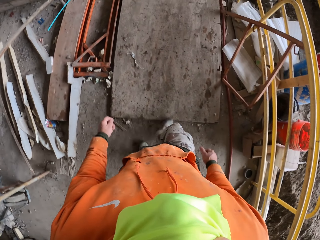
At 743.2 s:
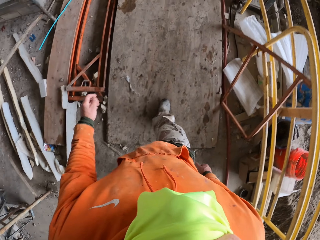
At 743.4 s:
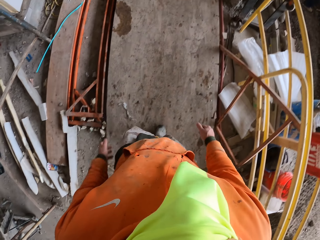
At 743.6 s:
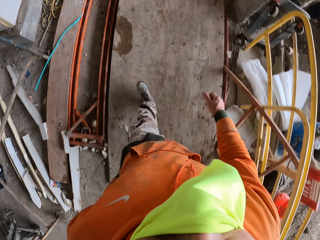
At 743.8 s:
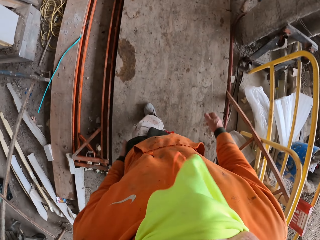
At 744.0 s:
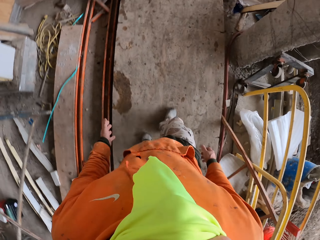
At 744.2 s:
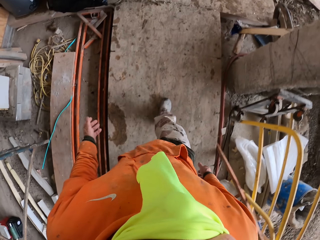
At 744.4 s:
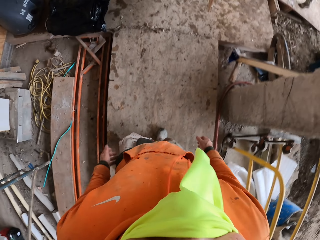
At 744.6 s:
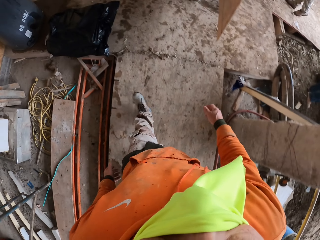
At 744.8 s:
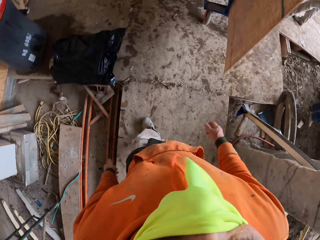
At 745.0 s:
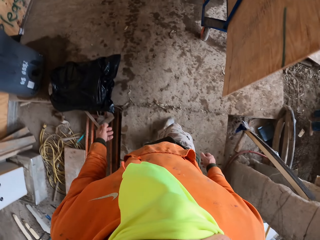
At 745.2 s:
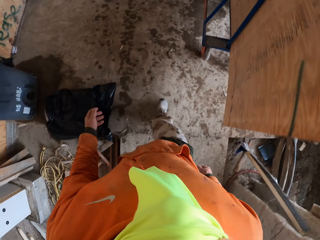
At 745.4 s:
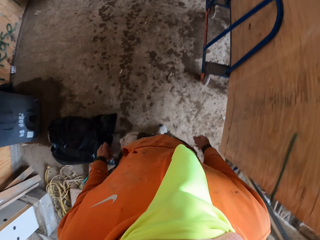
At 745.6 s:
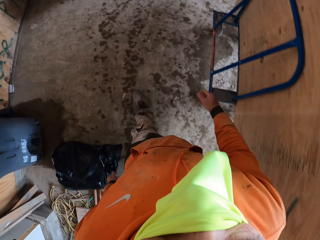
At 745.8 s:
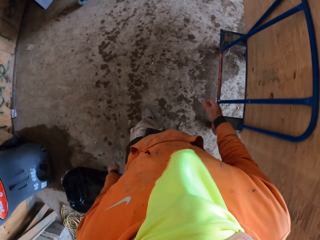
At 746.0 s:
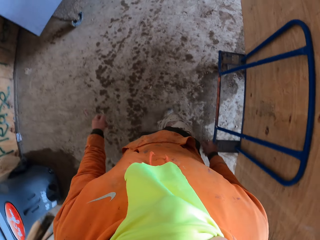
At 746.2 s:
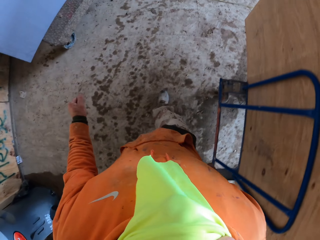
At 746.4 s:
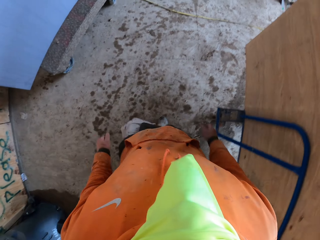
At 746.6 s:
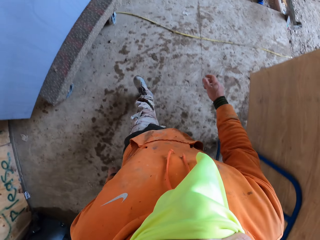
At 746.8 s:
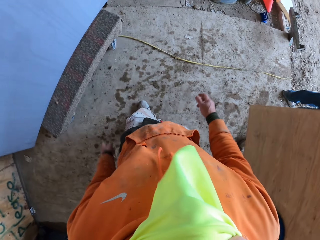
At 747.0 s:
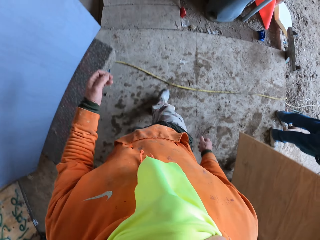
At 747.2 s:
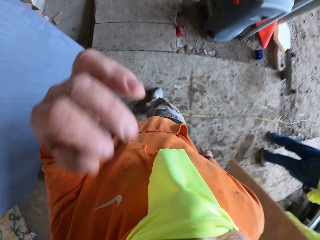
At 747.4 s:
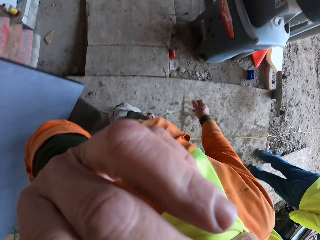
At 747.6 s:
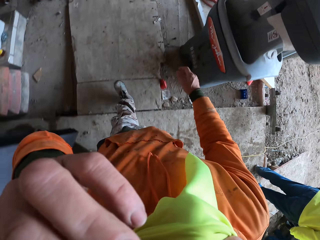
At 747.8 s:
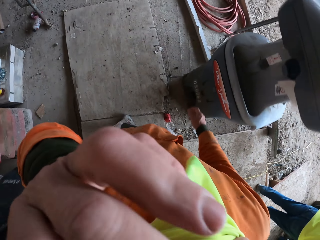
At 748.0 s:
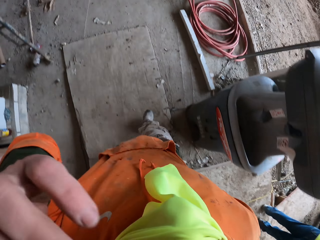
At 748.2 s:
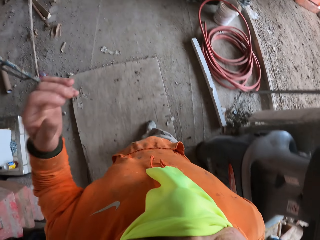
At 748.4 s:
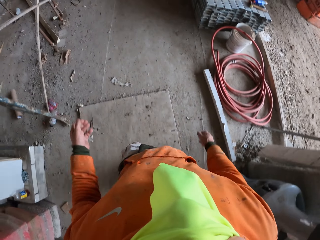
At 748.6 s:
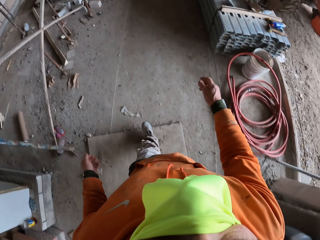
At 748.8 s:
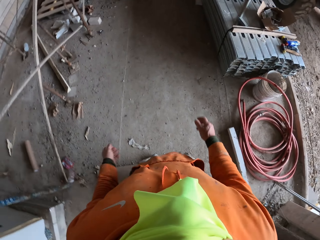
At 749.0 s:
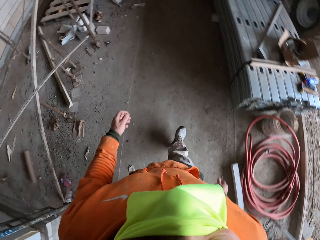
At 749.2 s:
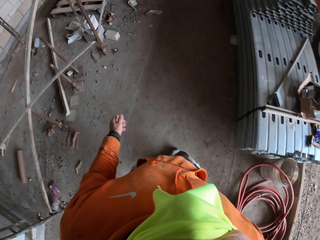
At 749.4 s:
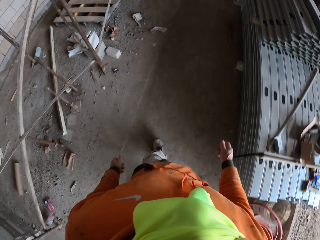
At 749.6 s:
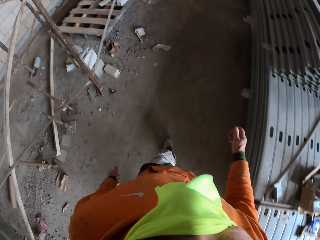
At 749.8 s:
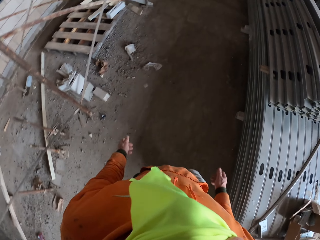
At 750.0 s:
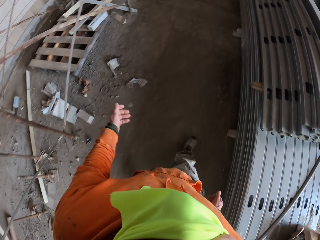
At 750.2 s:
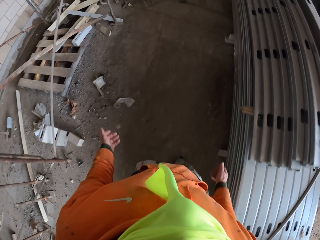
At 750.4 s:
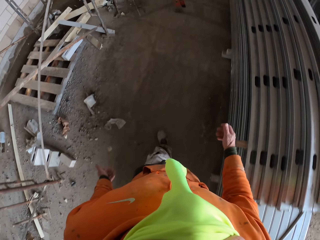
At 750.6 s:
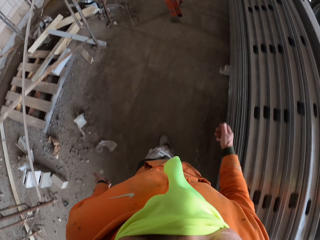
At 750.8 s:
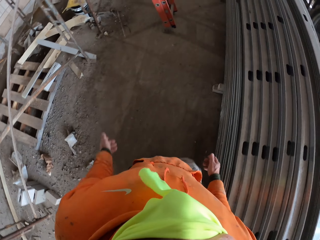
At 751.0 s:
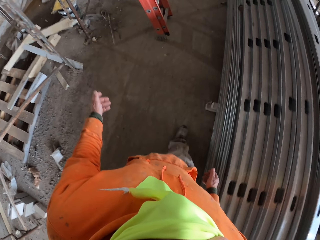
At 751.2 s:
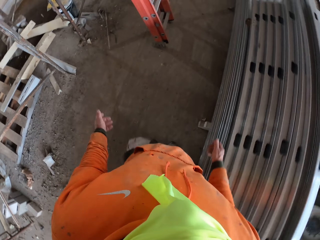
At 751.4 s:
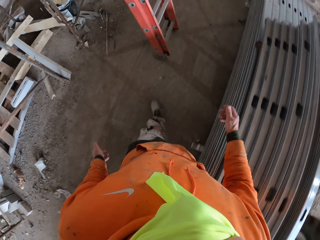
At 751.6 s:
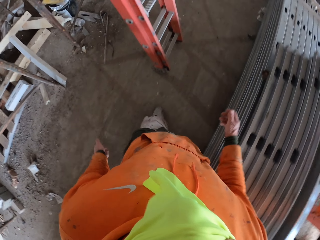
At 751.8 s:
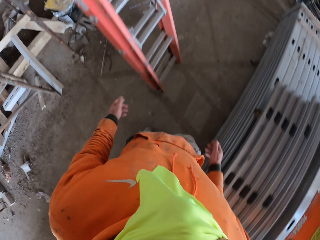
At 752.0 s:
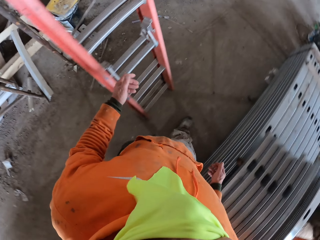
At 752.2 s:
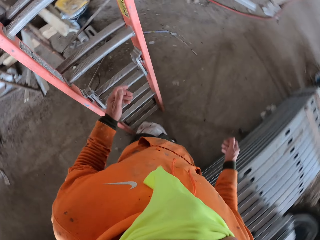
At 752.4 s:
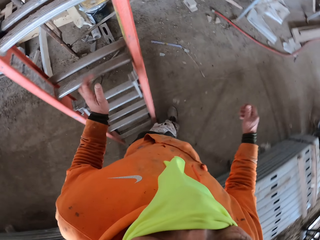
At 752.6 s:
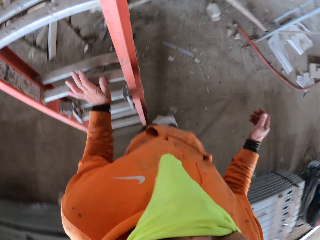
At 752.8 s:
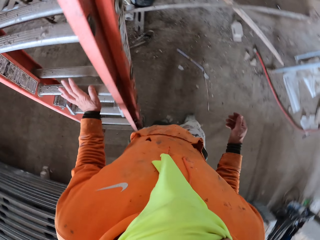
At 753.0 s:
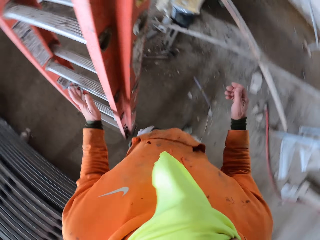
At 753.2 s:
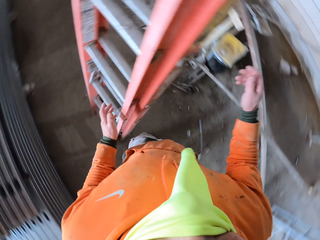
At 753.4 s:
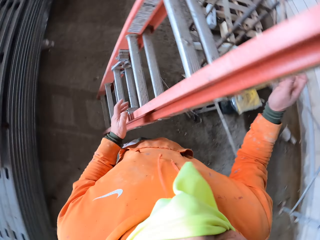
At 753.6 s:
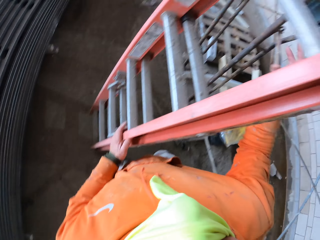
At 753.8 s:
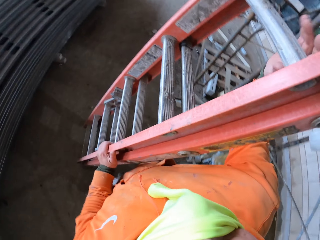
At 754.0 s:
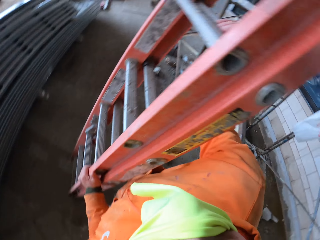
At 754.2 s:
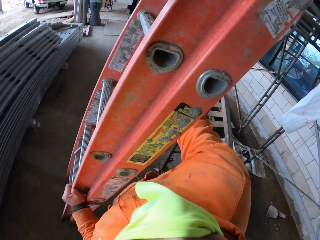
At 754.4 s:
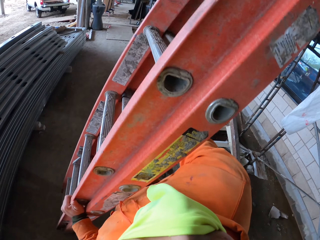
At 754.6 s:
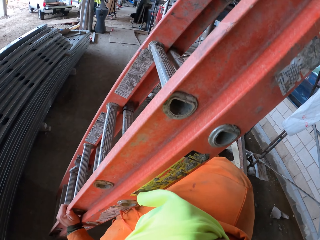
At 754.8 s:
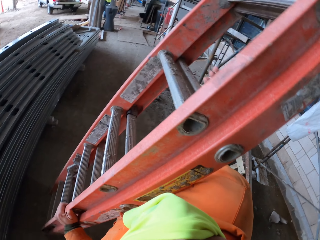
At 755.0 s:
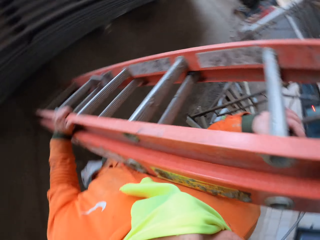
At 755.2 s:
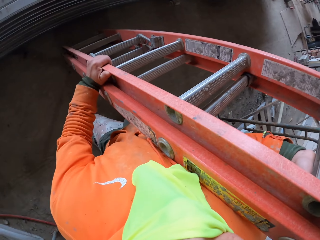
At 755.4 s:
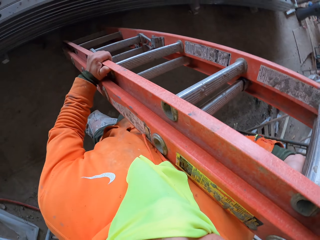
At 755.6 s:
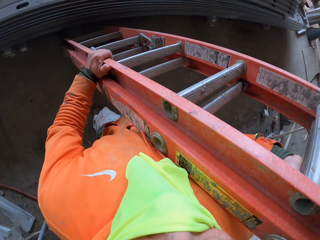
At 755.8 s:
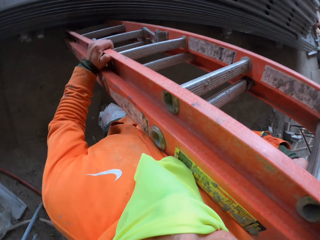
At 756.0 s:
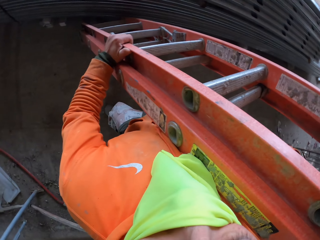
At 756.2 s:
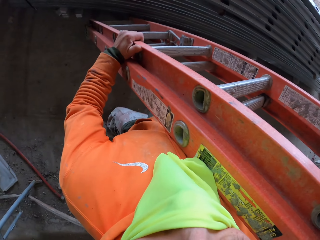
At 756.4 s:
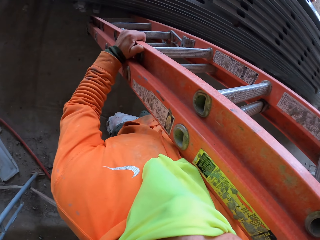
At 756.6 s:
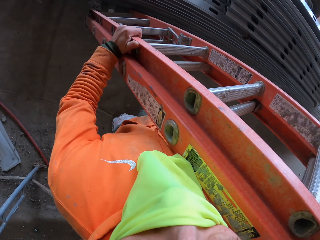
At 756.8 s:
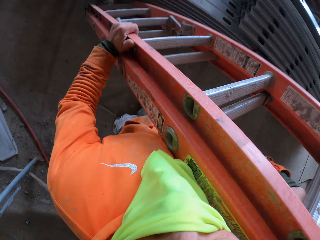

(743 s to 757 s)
A person walks at the construction site. The camera wearer scratches the face. Another person stands at the construction site. The camera wearer scratches the face again. They wipe the face. They touch a ladder. They pick up the ladder. They handle the ladder.

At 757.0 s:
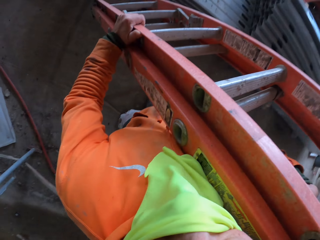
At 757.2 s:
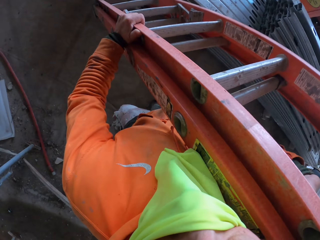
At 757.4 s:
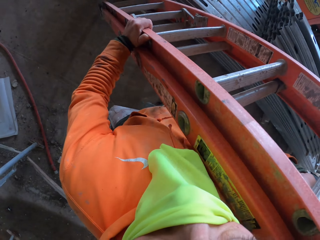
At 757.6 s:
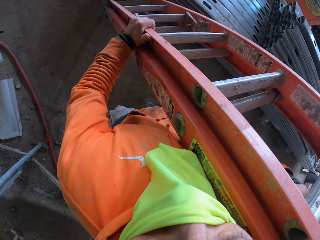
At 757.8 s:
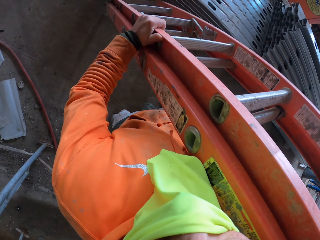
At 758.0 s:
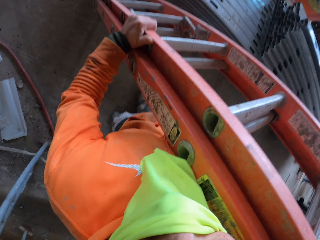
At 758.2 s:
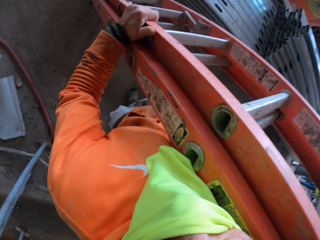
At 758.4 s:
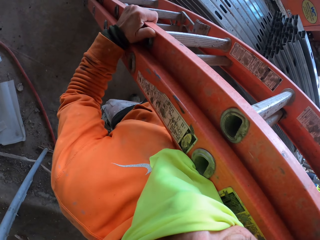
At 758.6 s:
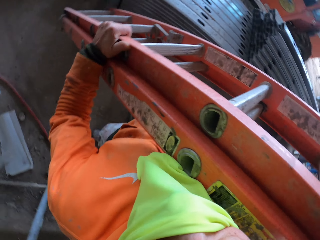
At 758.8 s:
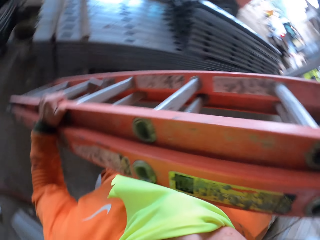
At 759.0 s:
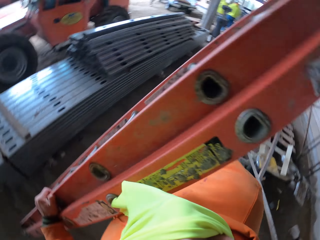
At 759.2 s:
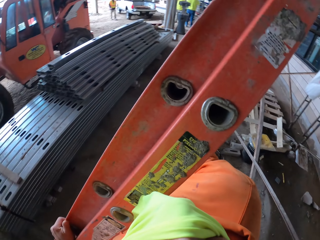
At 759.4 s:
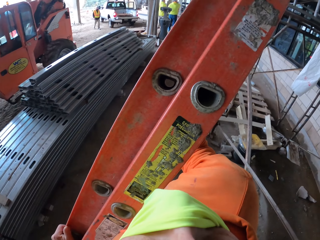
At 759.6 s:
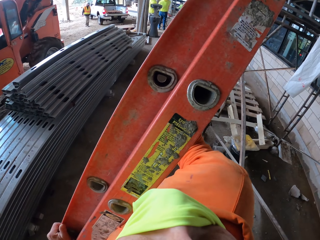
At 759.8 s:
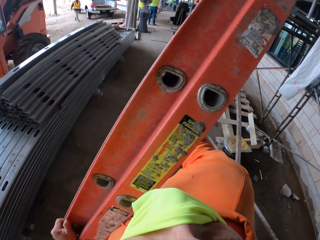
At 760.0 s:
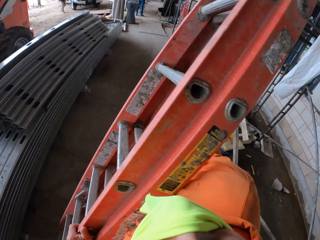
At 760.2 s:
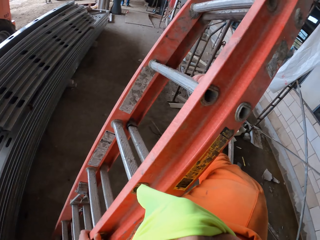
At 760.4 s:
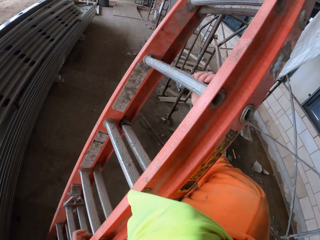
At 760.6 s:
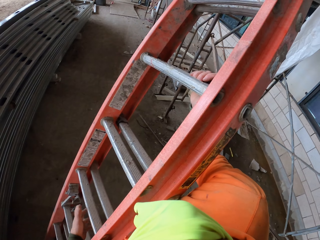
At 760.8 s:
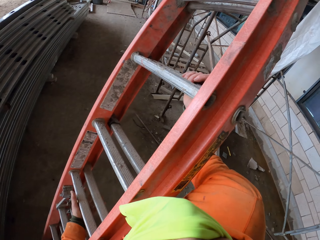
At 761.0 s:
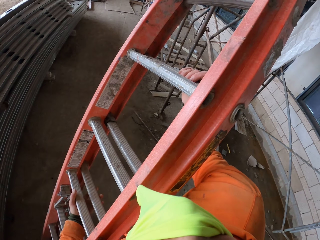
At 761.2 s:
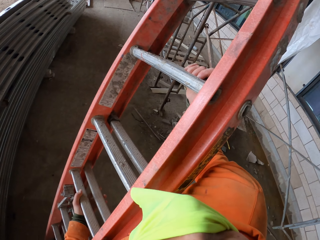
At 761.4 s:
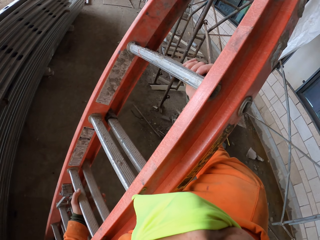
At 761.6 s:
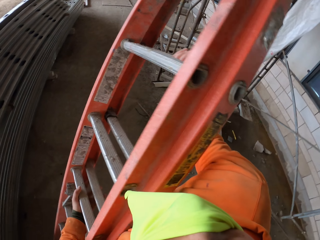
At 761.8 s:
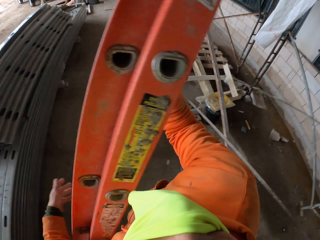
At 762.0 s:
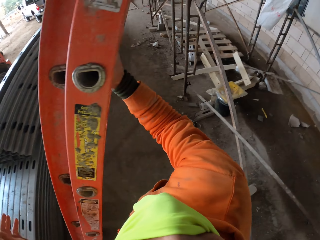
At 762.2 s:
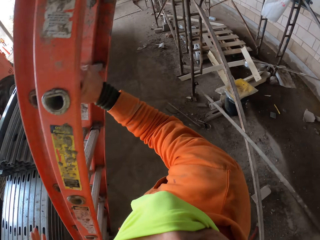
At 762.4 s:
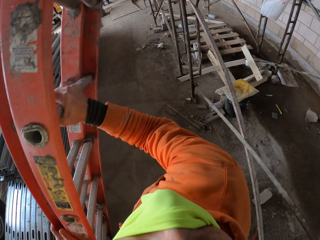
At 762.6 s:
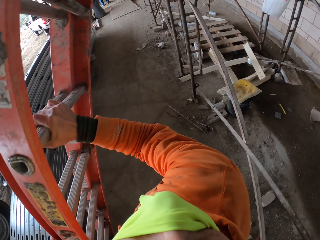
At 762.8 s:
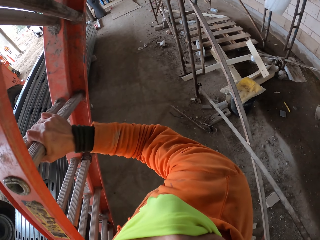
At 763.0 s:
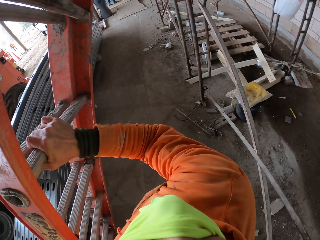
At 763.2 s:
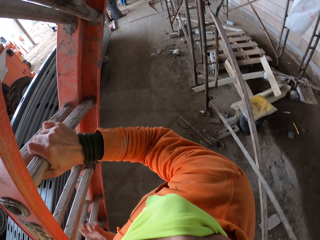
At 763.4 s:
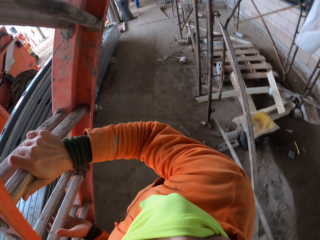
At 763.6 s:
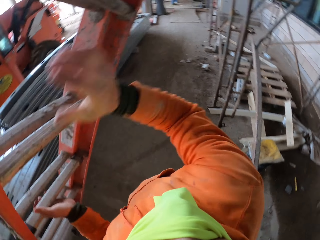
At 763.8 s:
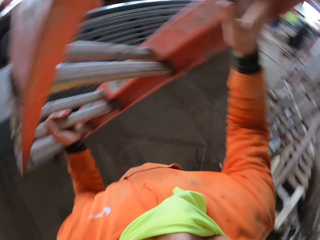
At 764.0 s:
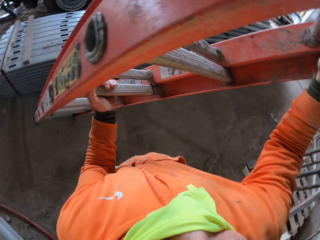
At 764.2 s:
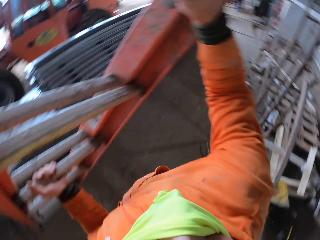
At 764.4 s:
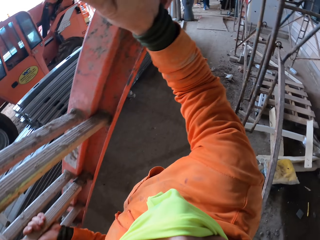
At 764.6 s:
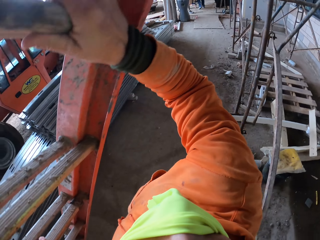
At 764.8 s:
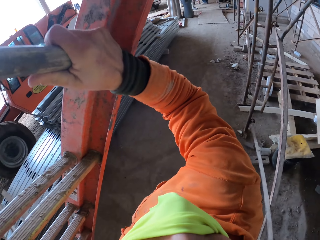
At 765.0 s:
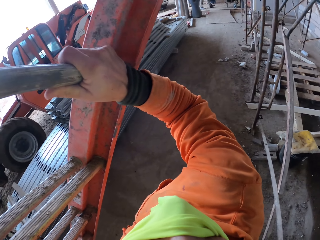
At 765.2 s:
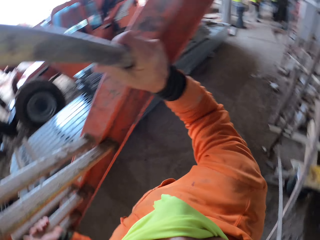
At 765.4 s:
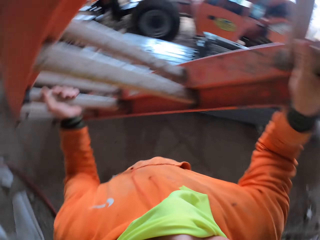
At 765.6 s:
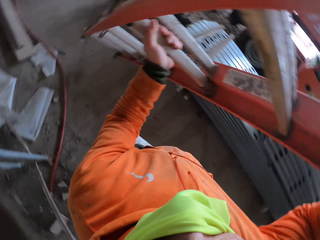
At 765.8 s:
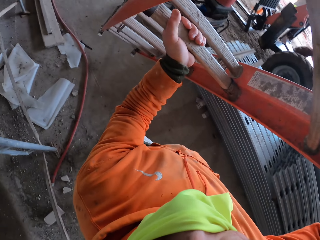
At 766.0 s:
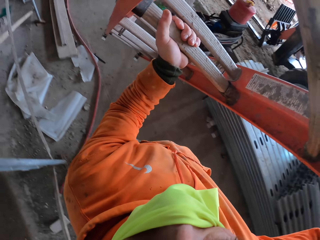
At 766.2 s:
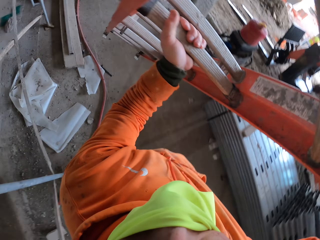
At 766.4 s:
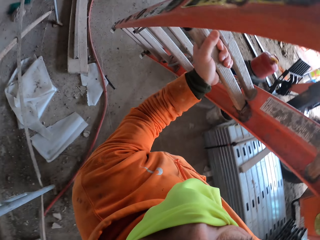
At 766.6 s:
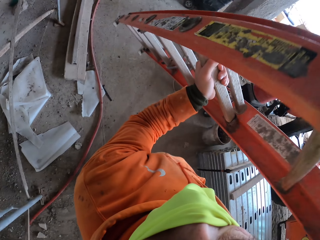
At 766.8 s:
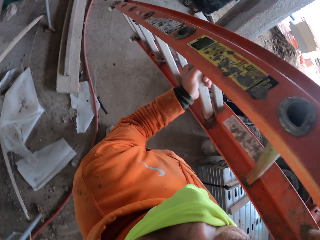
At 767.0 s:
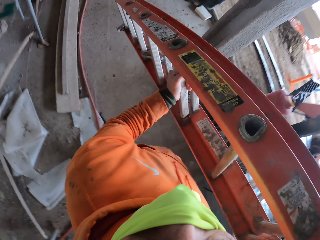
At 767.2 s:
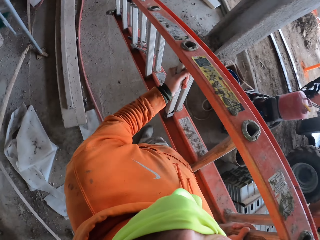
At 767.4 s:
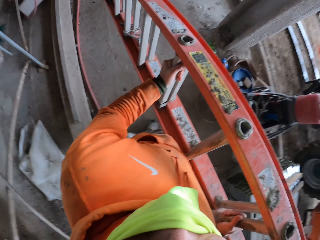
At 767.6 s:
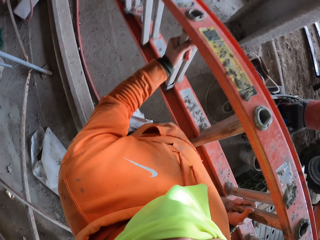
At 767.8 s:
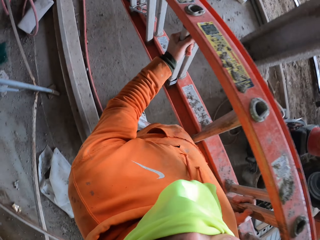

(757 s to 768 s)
The camera wearer lifts the ladder. They lift the ladder again. They walk at the construction site.
